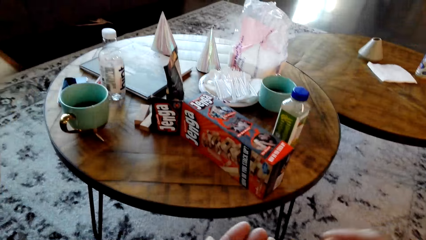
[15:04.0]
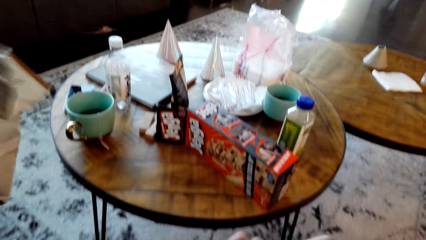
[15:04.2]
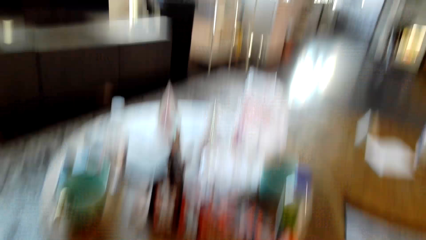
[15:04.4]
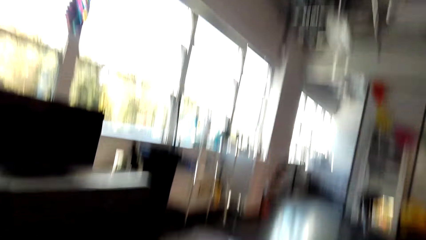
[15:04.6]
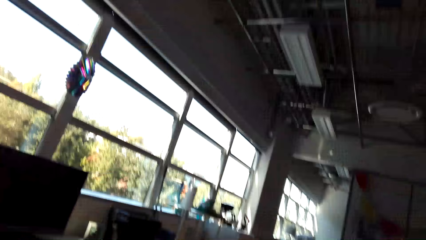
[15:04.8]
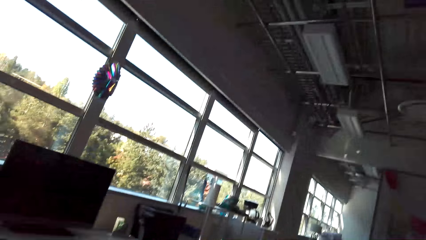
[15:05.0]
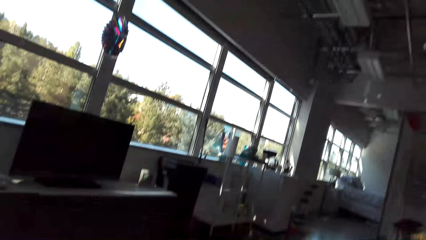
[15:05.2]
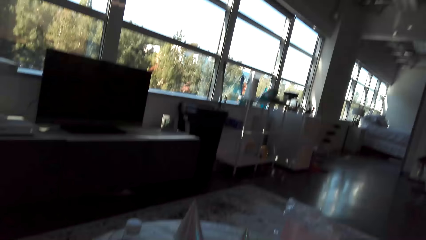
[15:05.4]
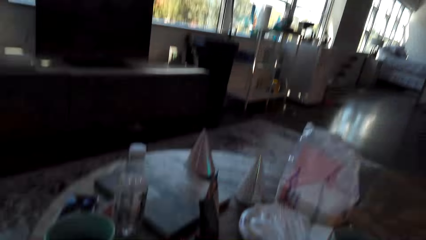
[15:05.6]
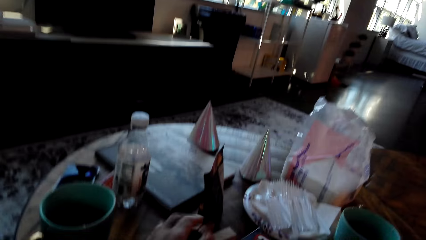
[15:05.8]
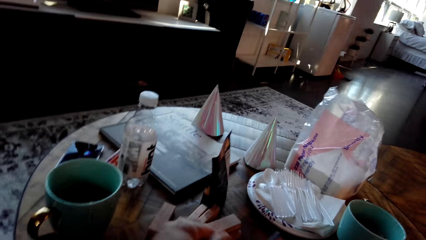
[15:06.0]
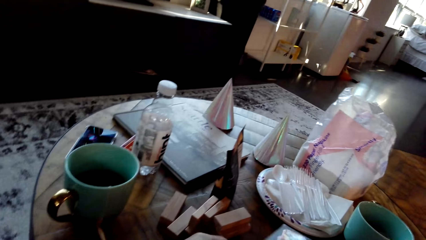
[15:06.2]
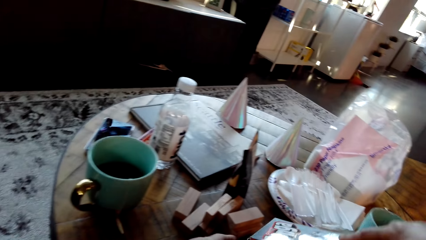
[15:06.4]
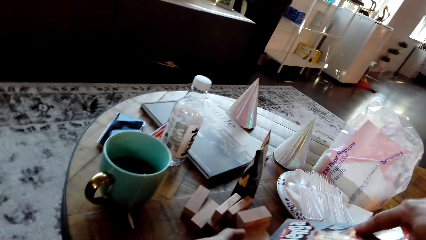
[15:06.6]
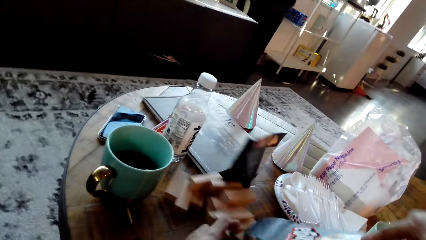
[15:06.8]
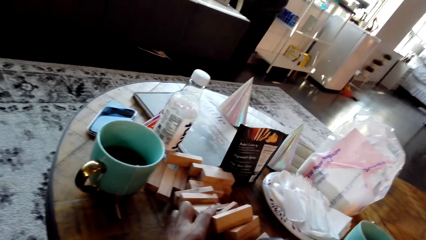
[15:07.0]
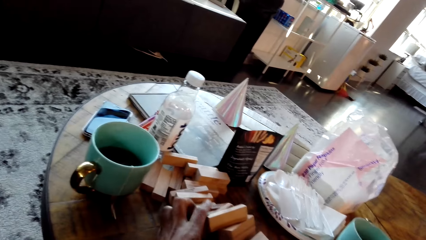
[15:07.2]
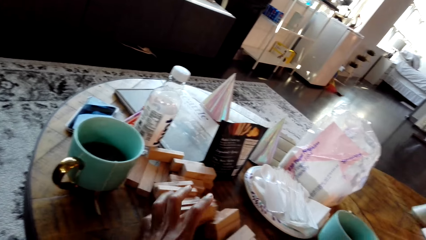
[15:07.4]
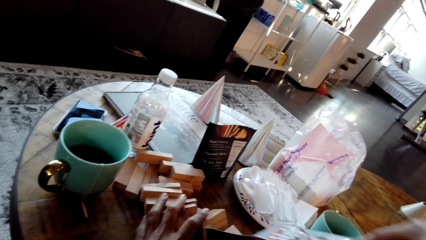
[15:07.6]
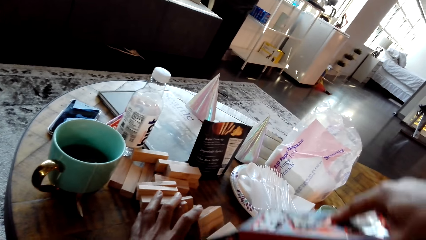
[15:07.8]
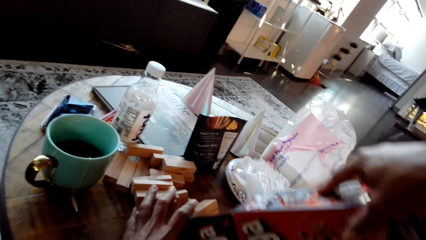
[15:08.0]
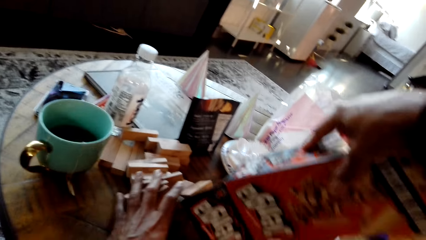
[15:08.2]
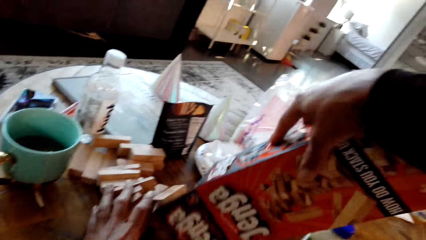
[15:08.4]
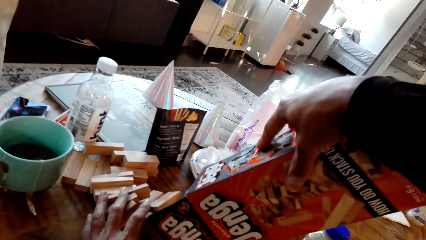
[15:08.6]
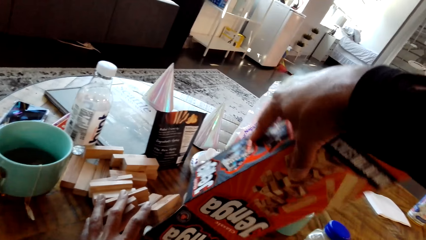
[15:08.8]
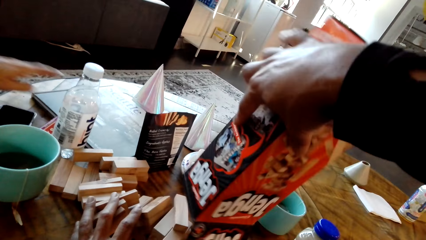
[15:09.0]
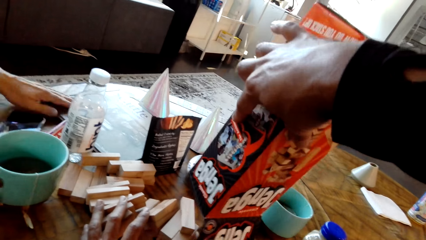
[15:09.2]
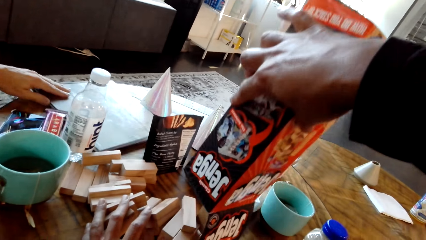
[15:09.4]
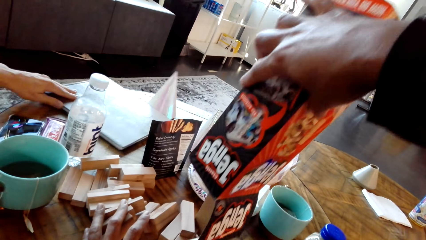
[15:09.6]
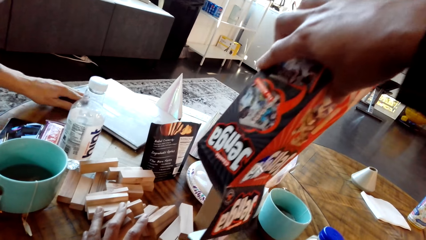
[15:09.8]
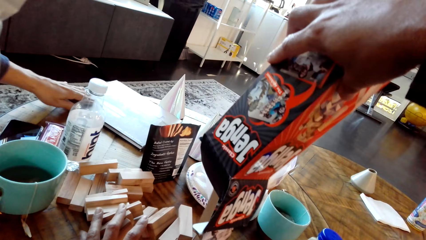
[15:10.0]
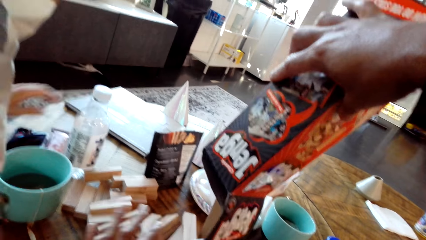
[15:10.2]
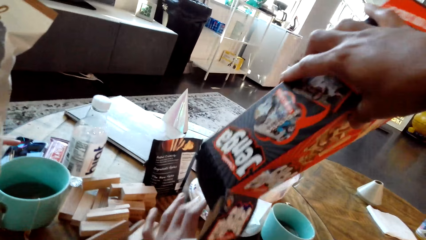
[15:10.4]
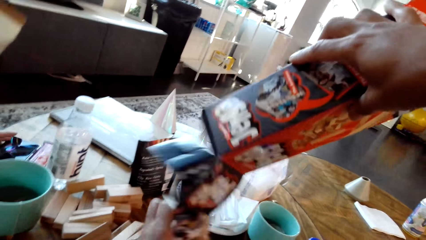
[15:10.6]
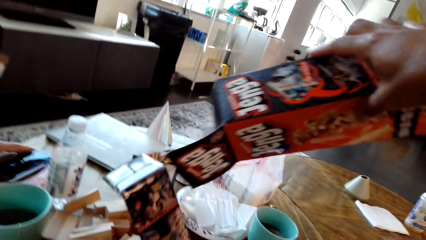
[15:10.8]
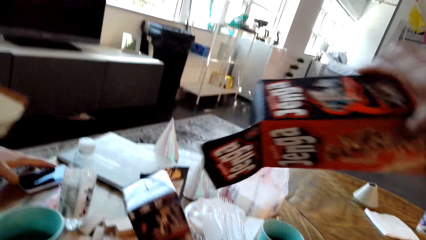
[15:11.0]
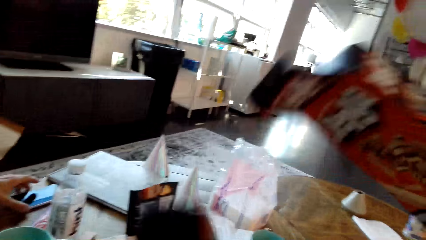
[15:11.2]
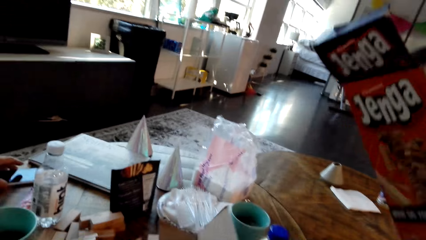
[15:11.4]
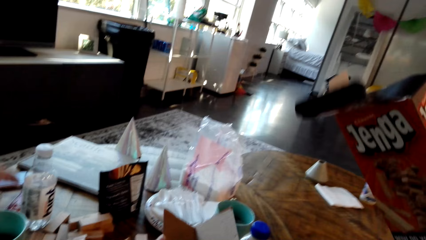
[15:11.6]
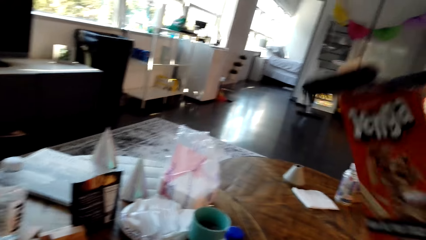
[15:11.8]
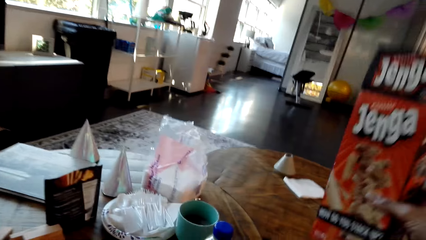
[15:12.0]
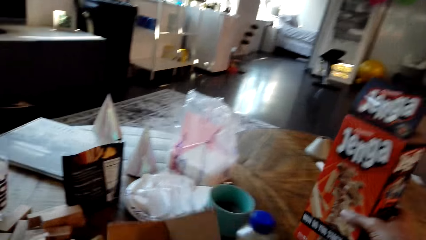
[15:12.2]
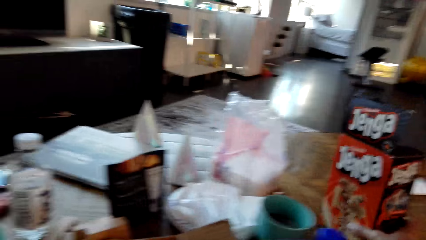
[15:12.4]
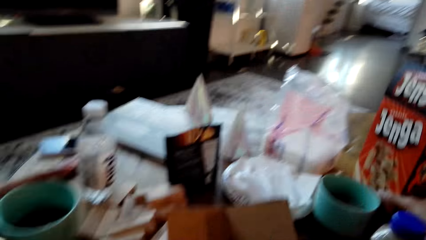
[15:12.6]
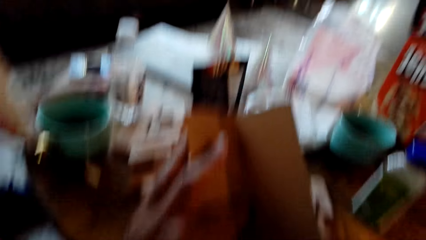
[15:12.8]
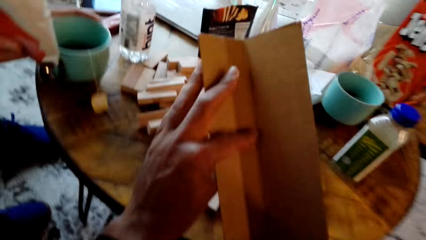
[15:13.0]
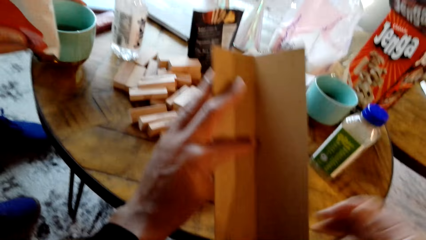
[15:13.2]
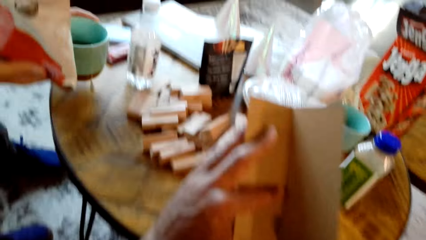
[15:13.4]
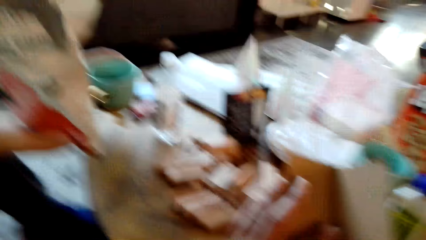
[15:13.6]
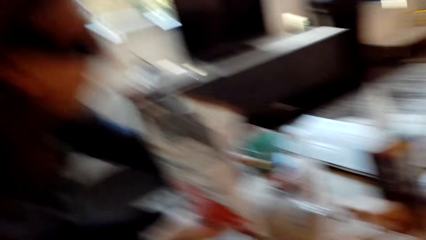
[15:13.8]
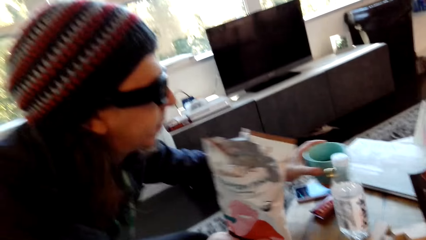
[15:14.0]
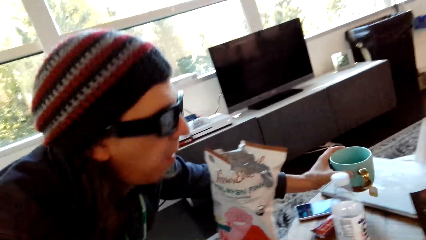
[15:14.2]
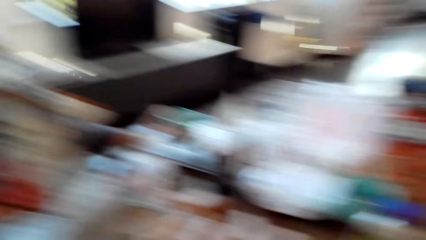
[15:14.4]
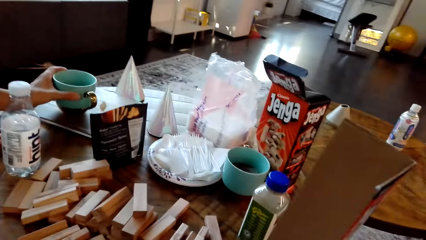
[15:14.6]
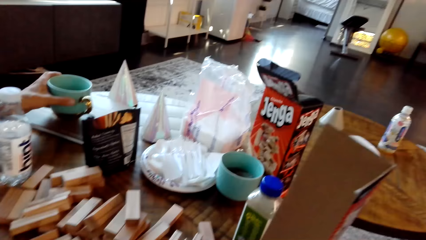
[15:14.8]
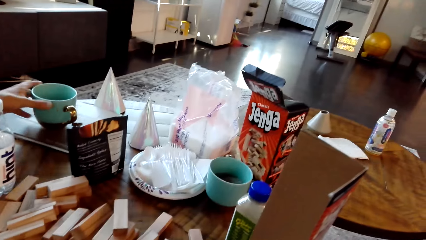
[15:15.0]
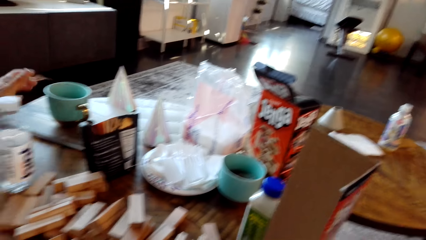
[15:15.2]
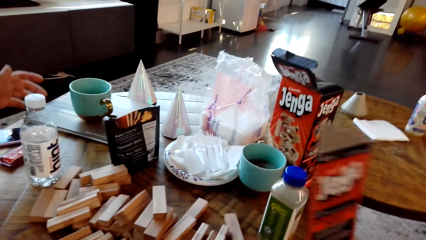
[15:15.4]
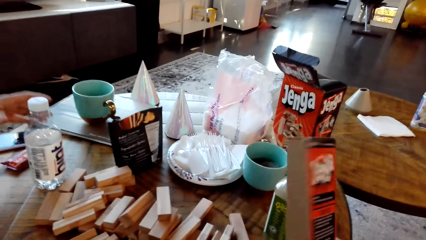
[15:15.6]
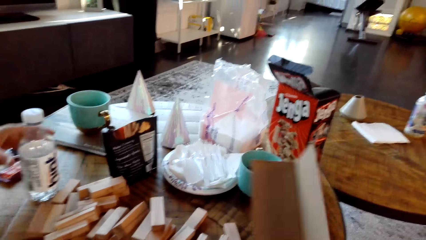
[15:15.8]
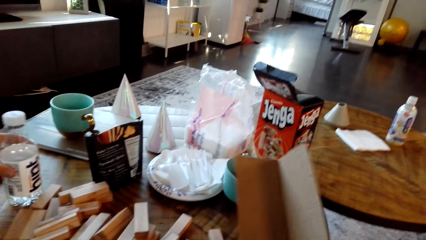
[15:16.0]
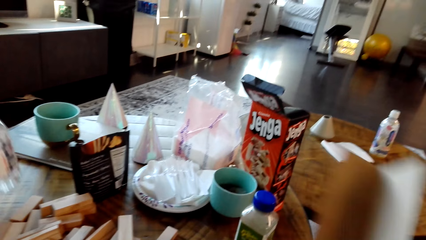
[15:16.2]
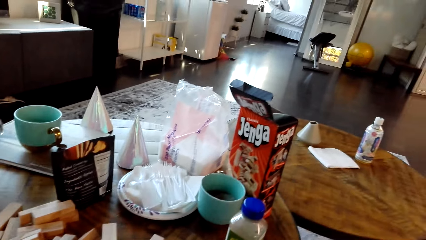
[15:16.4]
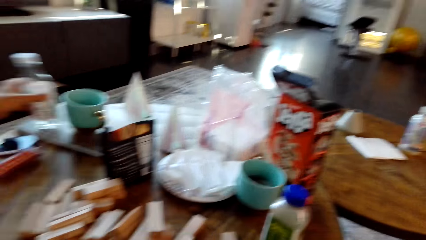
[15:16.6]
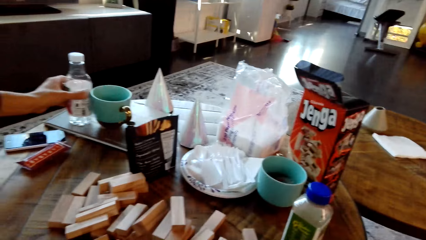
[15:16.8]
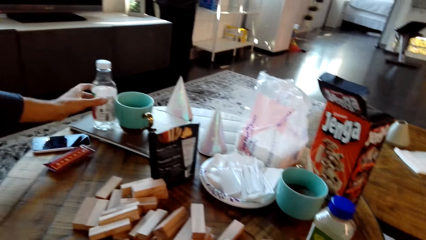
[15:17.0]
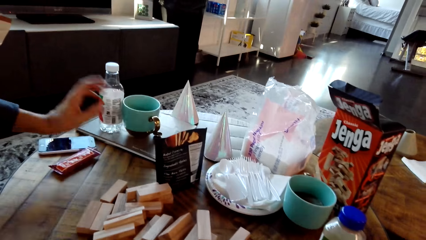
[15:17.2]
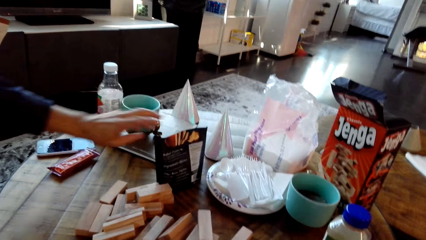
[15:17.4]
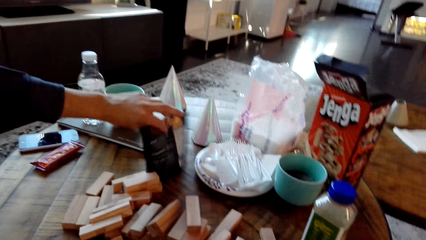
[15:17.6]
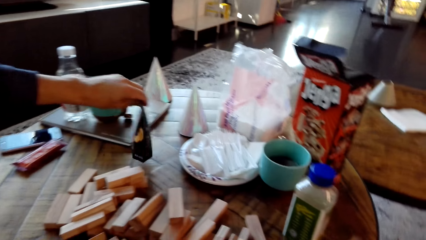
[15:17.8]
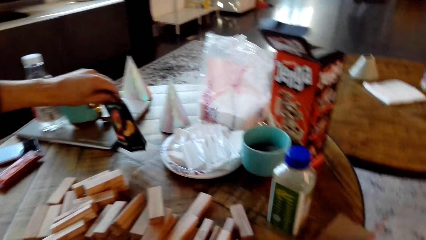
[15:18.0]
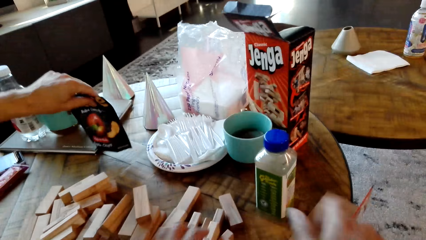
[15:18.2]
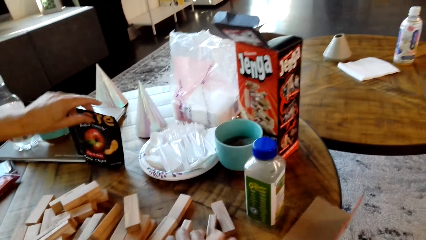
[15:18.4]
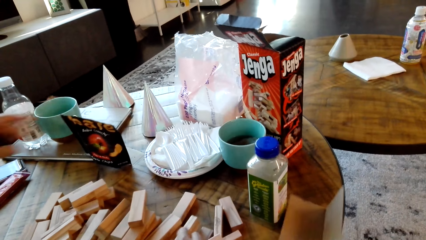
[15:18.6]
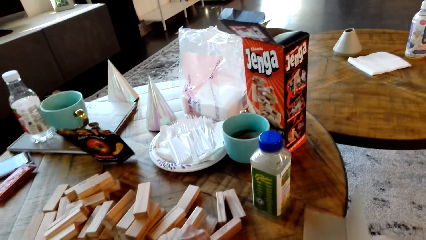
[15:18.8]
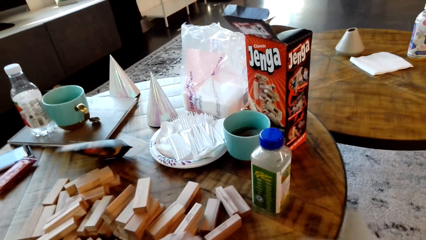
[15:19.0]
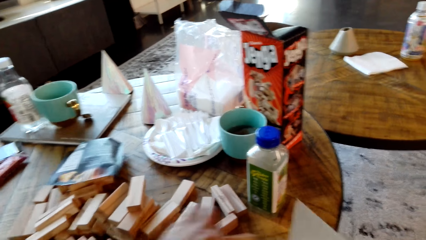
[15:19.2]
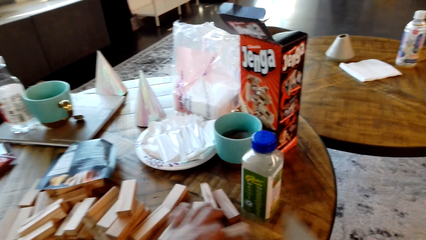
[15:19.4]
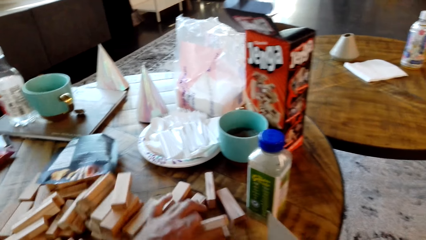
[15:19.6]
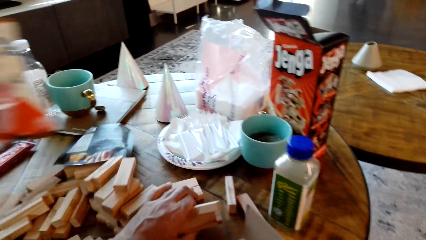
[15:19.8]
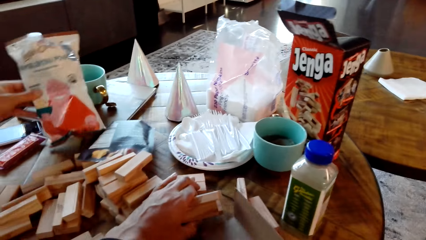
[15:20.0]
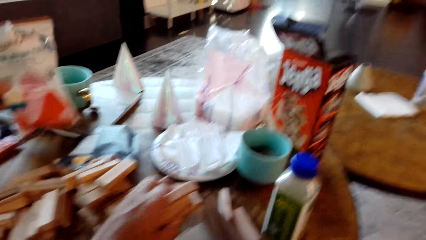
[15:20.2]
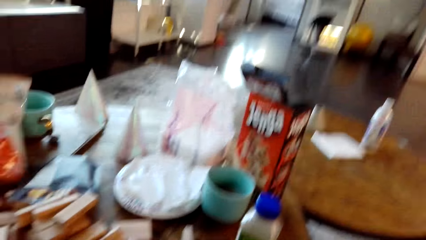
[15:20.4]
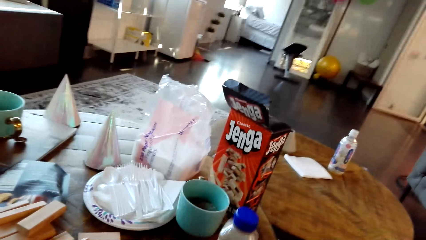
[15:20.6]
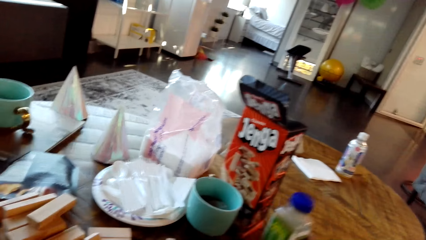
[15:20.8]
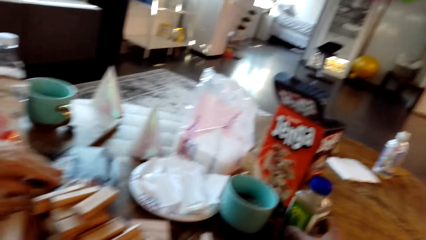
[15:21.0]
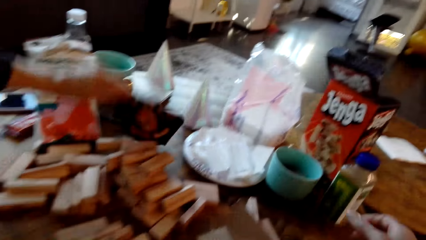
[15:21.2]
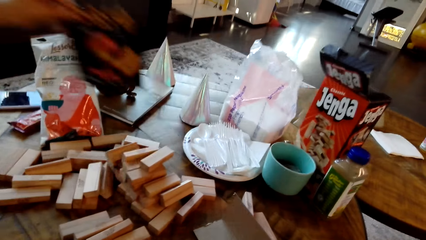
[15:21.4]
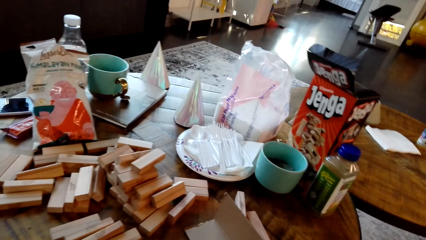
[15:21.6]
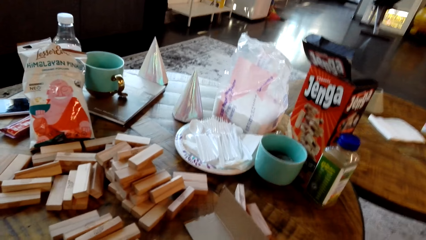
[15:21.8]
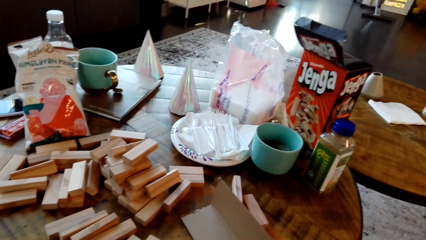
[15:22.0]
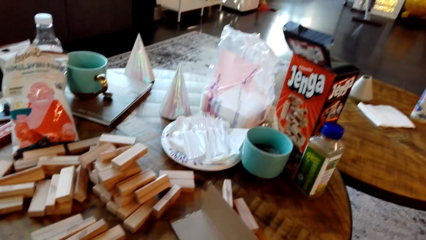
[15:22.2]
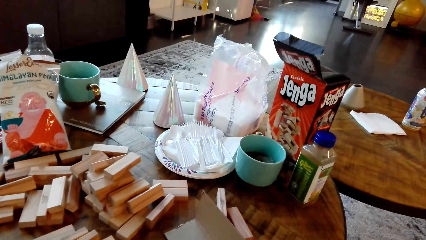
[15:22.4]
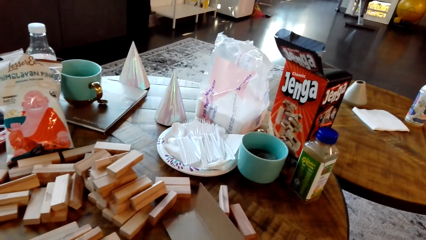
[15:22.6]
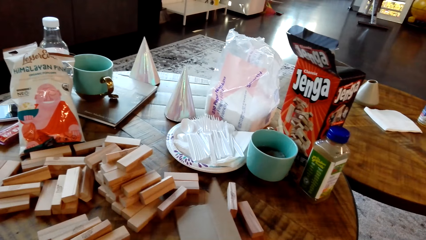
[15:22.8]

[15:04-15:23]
A man puts the gaming Jenga on the table. The camera wearer drops woods. They pull the book on the table. The man puts the gaming Jenga on the table. The man puts the box on the table. The camera wearer picks a cup from the table. They pick a bottle of water from the table. They put the bottle of water down on the table. They pick a packet of something on the table. They put the packet of something down on the table. They dialogue with the man. The man pulls the gaming Jenga on the table. The camera wearer puts the packet of popcorns down on the table. The man puts a bottle of something on the table.
